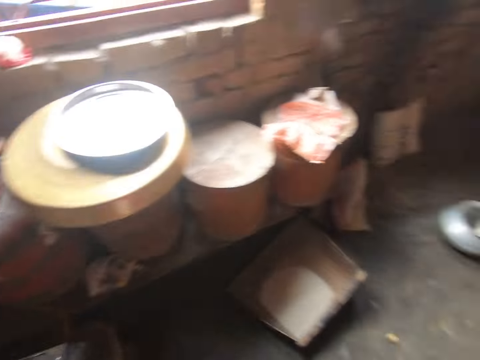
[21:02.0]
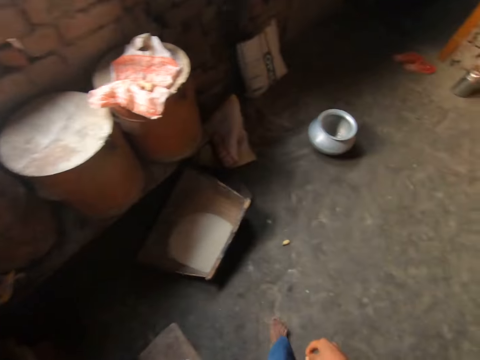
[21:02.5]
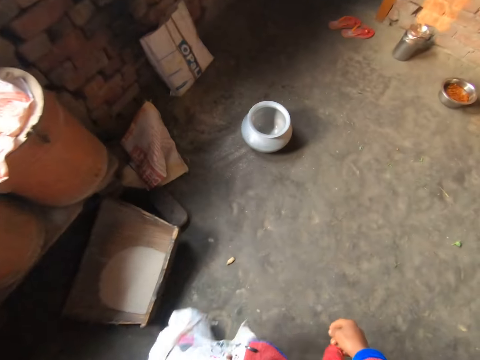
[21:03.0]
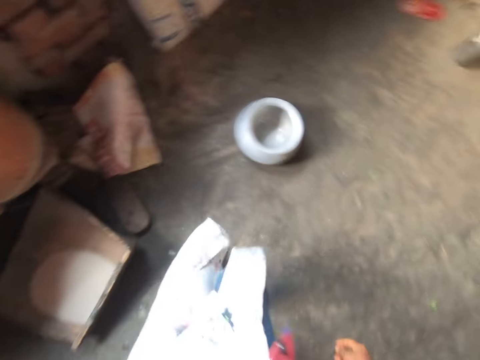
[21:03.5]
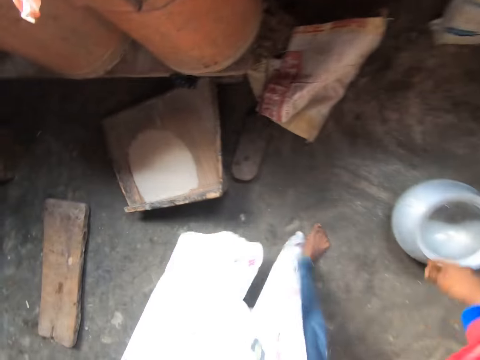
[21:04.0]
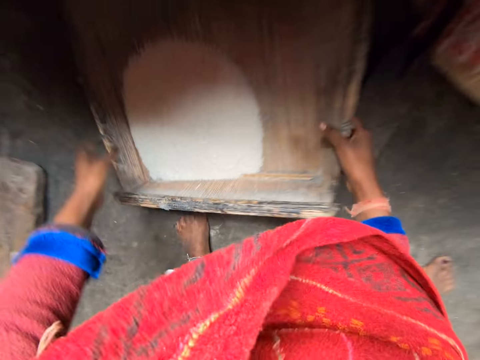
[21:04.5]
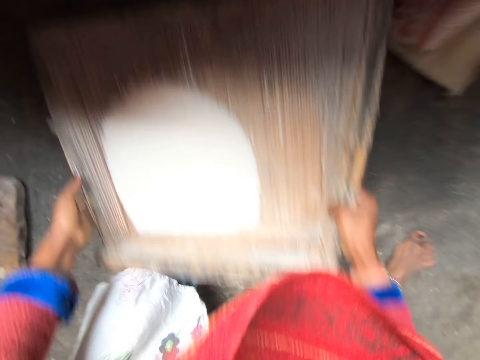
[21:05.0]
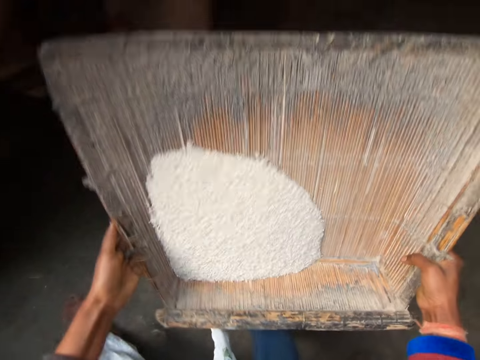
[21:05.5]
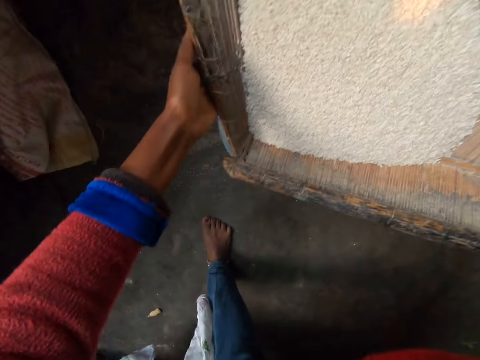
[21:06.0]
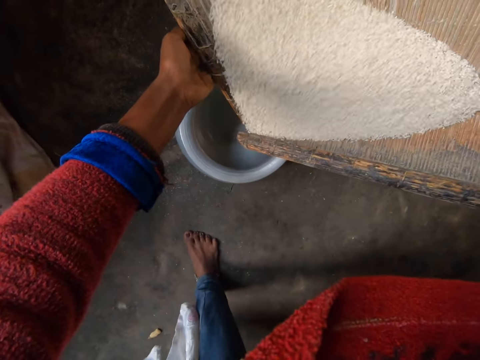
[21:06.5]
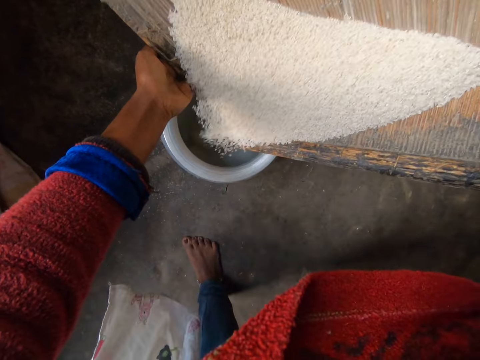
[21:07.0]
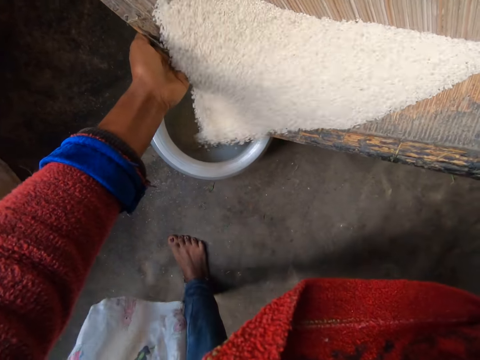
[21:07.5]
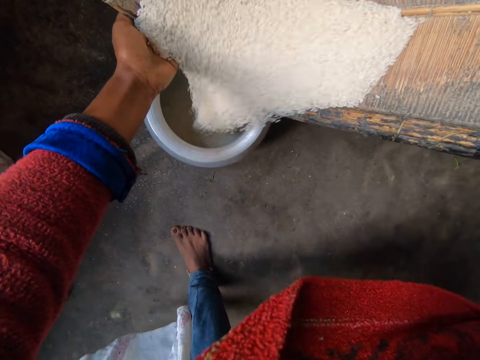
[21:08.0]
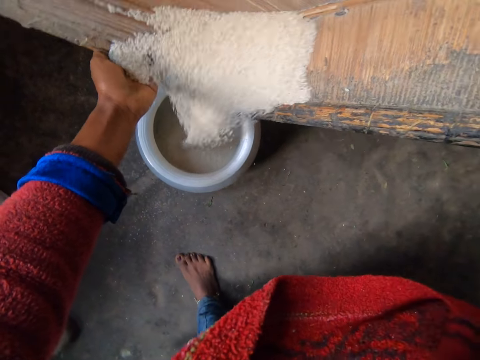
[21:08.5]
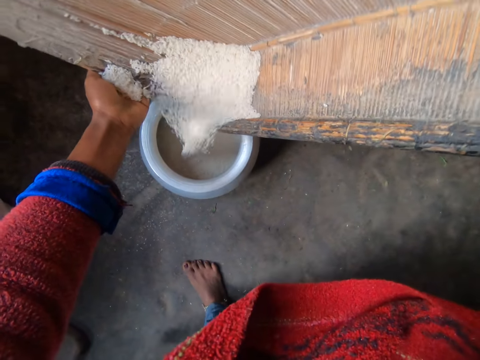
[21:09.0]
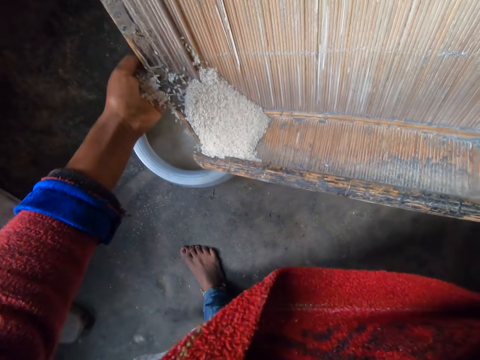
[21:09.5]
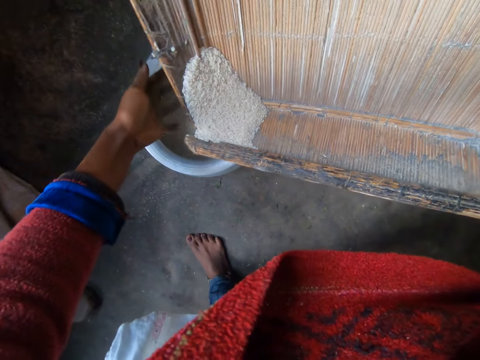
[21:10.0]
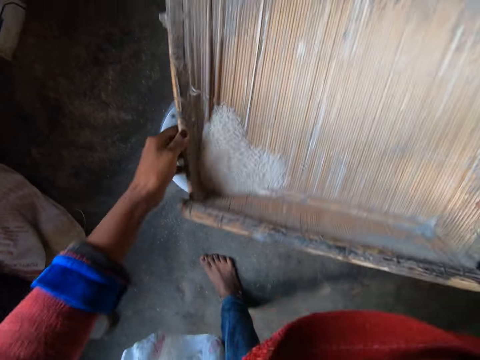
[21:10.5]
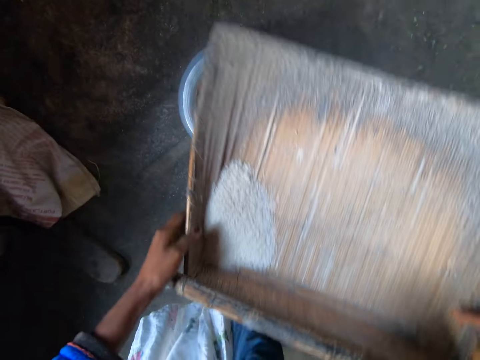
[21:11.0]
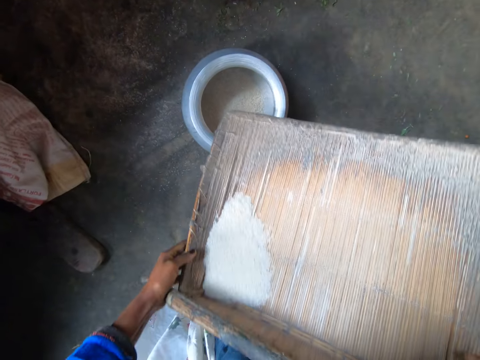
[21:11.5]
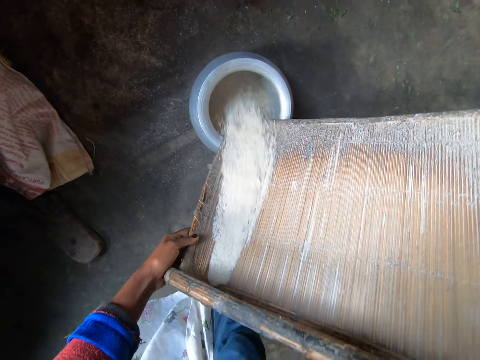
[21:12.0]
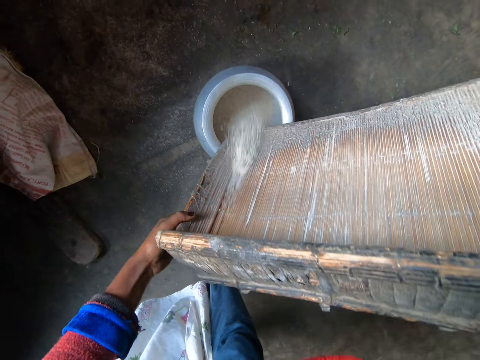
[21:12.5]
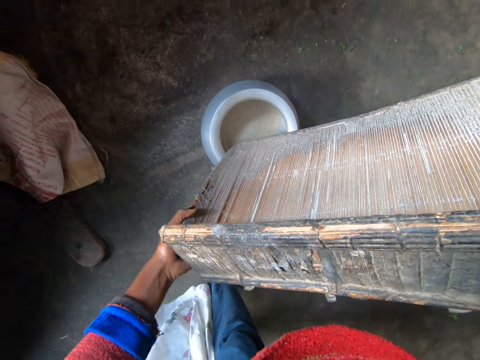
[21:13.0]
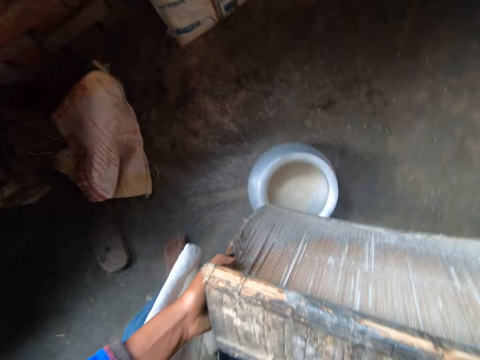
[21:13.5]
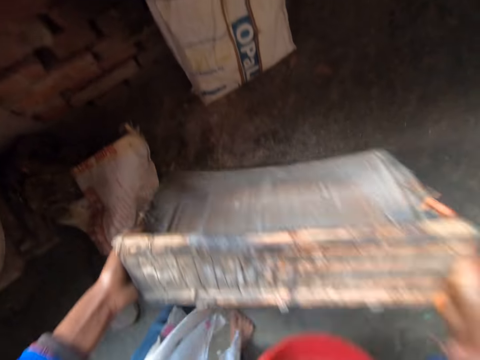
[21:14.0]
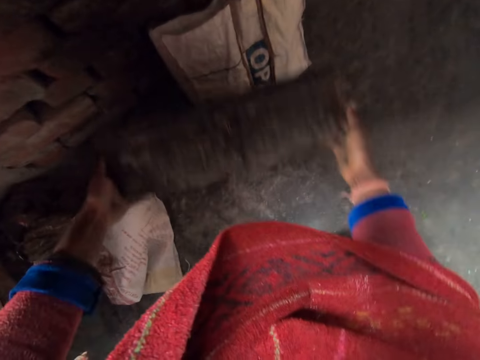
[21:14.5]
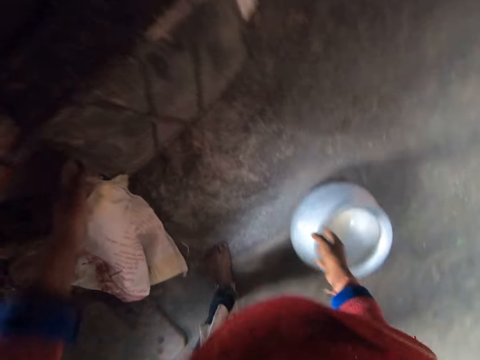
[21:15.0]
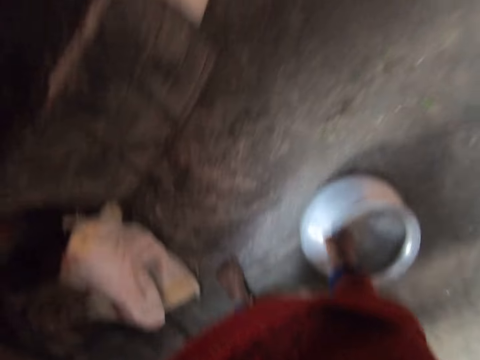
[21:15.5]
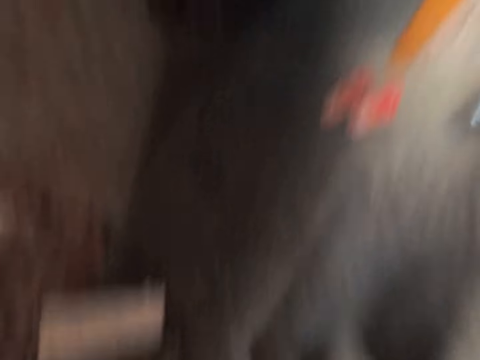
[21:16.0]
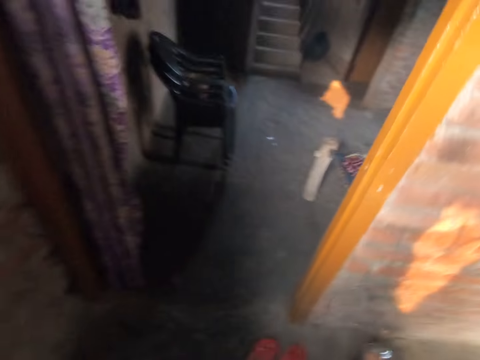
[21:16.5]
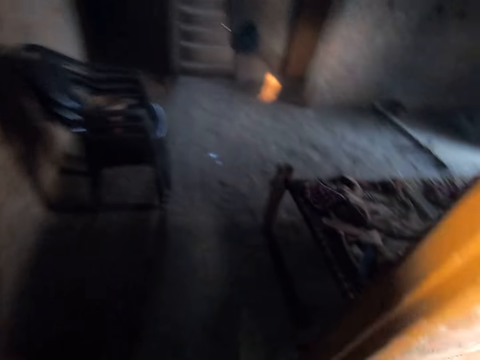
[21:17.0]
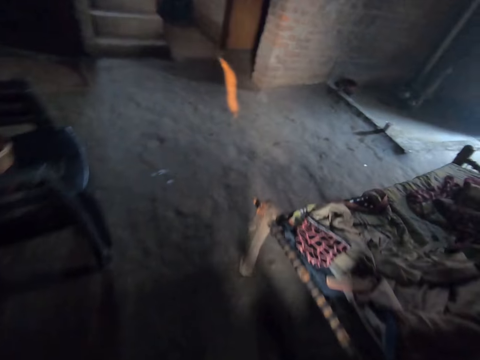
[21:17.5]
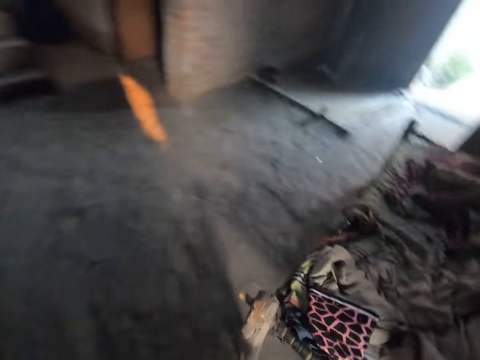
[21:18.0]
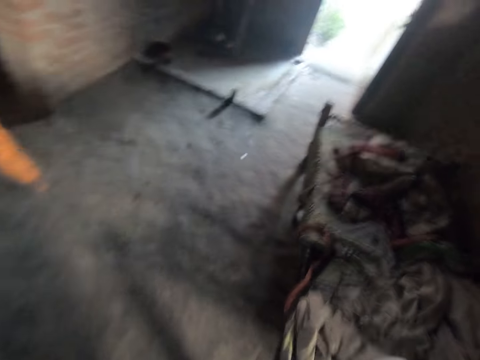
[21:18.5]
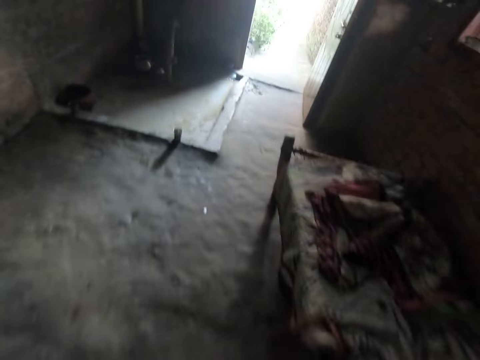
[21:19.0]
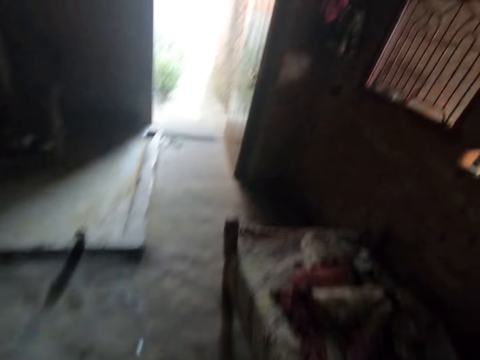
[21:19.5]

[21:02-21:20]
The camera wearer walks around. They carry the wooden tray from the floor and pick up the rice sieve. They pour the white grain from the tray to a pot. They drop the wooden tray on the floor. They lean the rice sieve on the wall. They take the pot from the floor. They walk out of the kitchen.

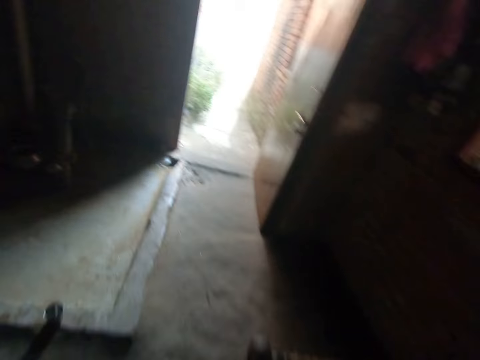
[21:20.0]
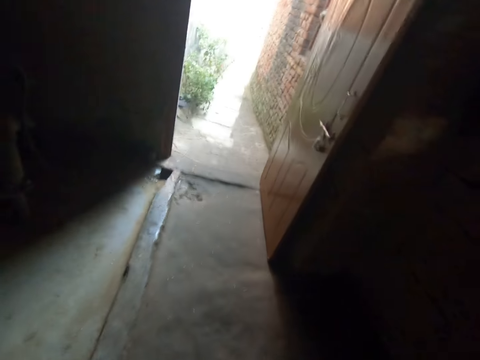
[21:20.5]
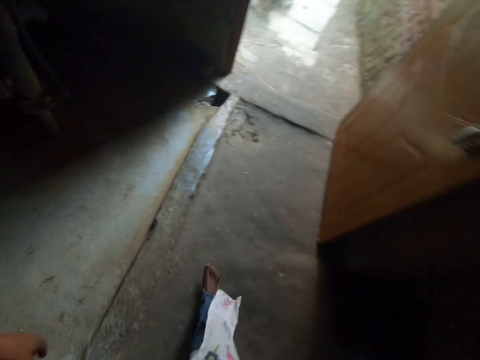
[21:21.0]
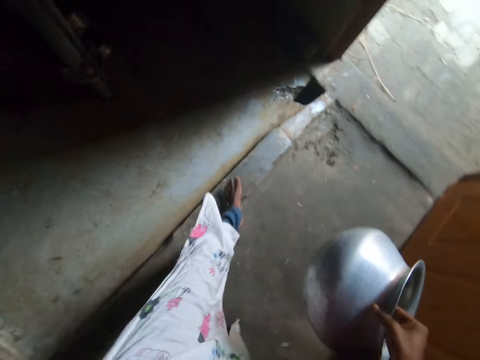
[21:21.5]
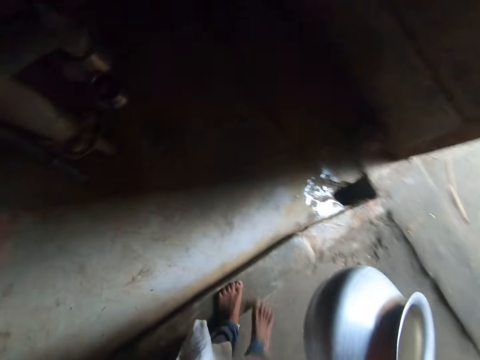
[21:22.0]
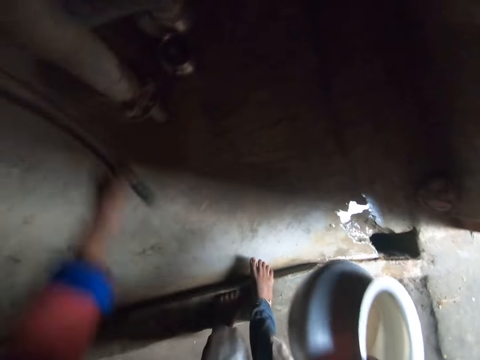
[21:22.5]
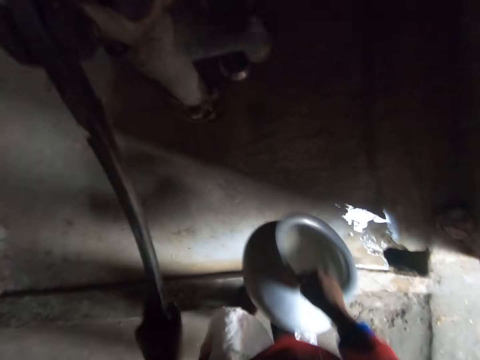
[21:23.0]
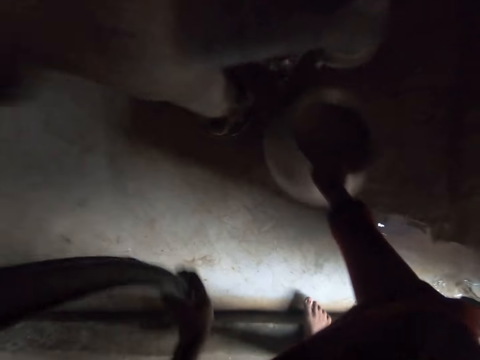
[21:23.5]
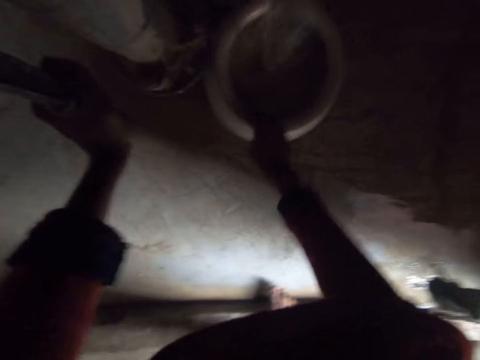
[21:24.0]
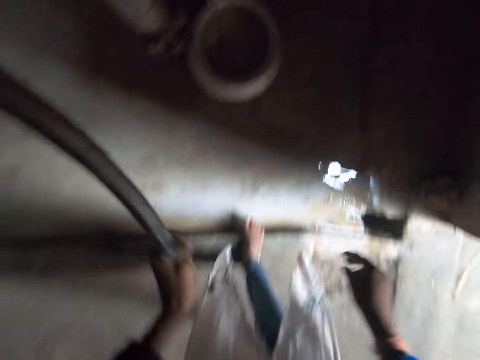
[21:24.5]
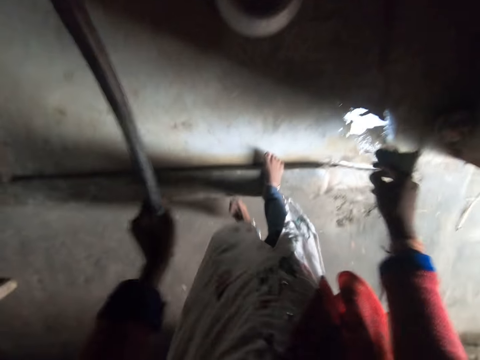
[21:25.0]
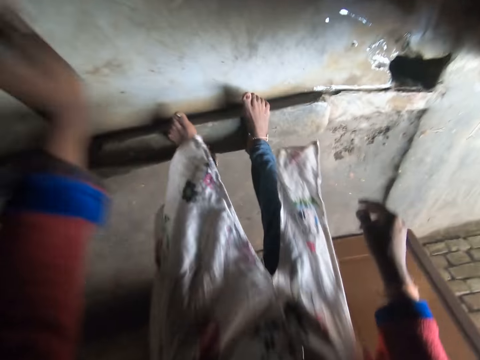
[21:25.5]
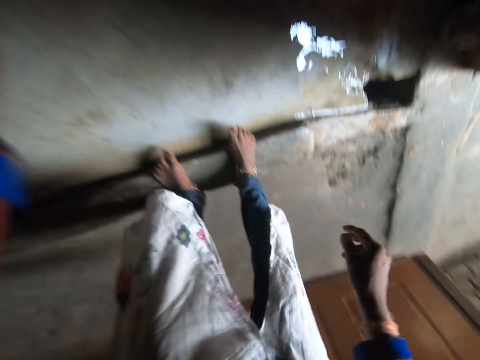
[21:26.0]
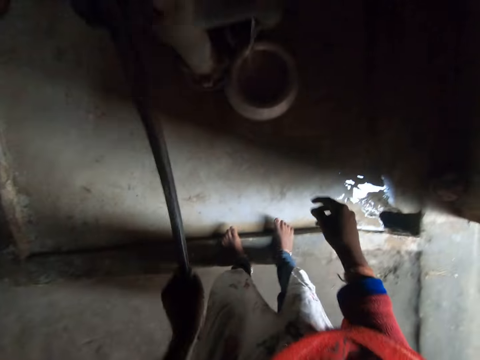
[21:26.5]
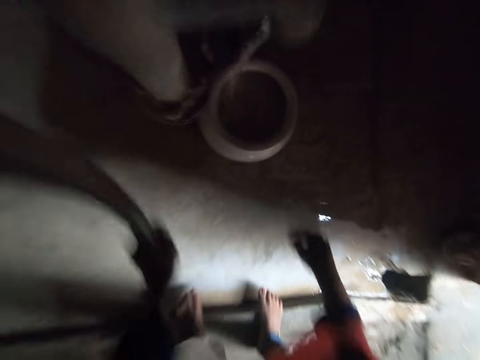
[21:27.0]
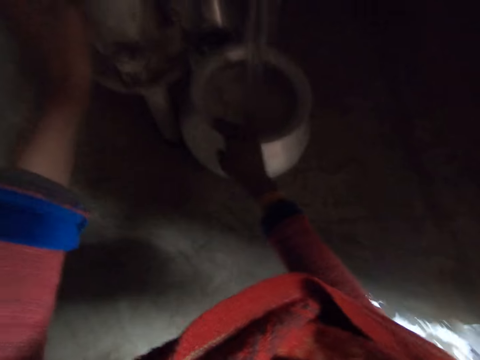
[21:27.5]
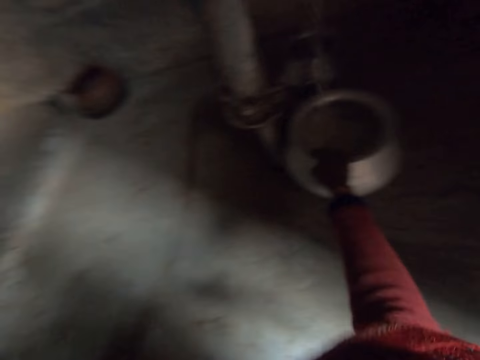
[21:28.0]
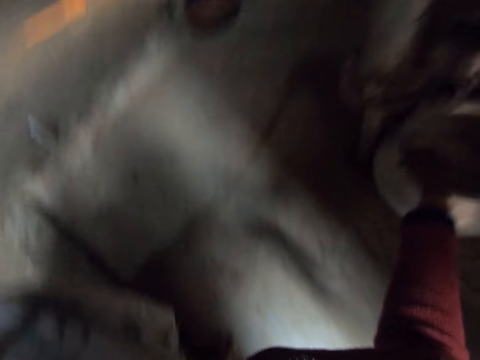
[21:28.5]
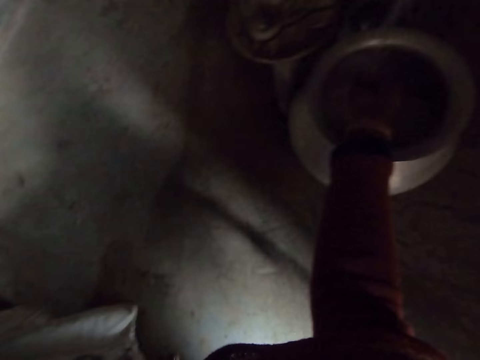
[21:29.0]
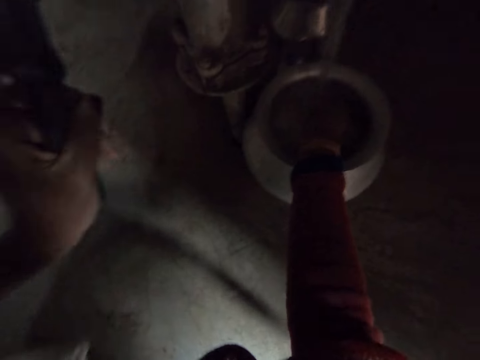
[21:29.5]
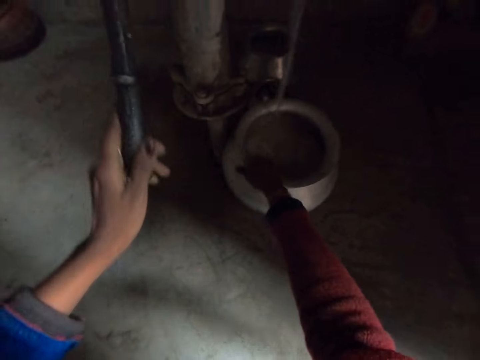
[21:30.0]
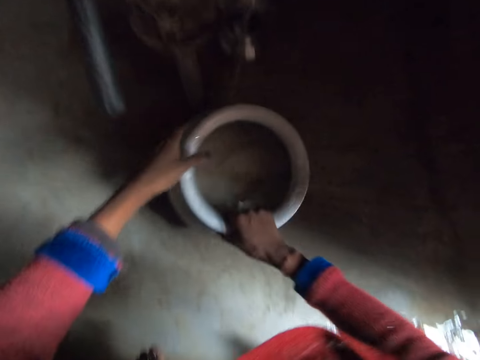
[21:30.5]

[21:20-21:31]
The camera wearer pulls the tap lever. They drop the pot on the floor. They pump water into the pot. They pull the tap lever.
